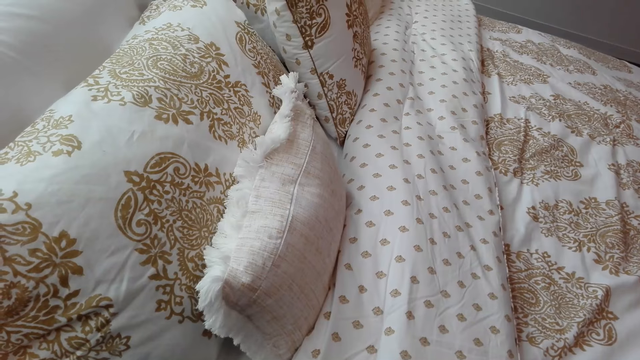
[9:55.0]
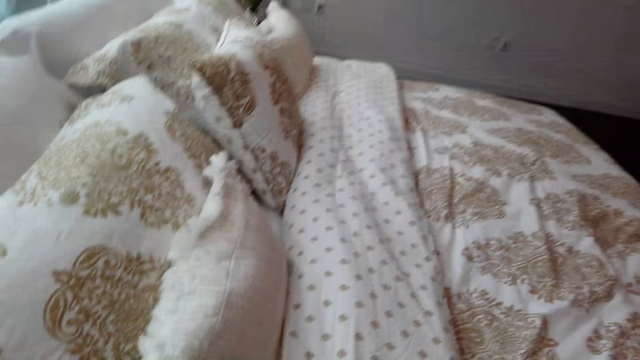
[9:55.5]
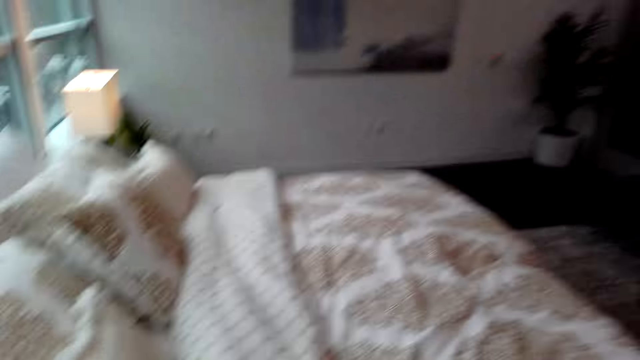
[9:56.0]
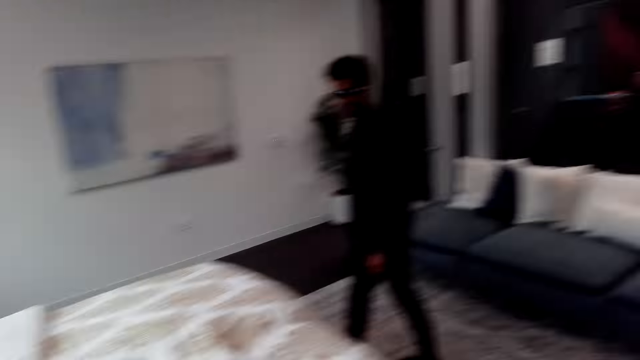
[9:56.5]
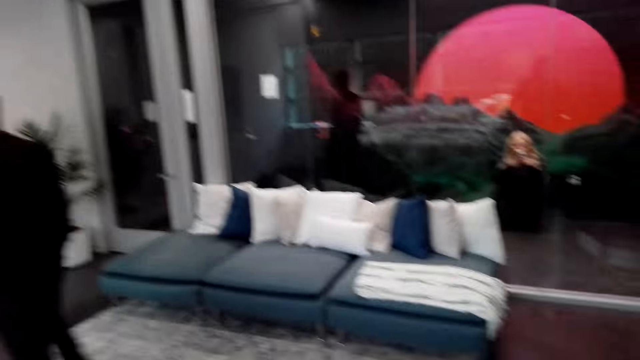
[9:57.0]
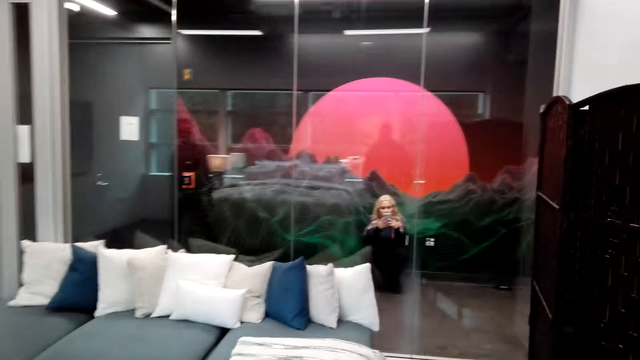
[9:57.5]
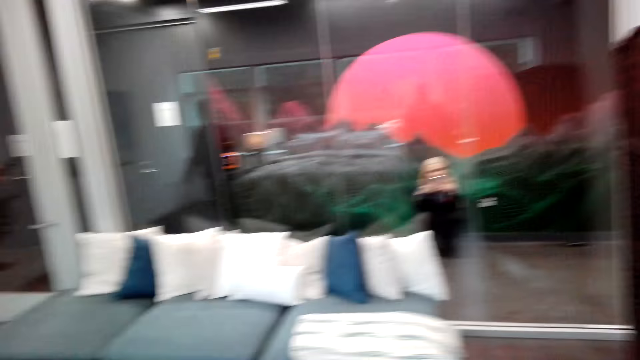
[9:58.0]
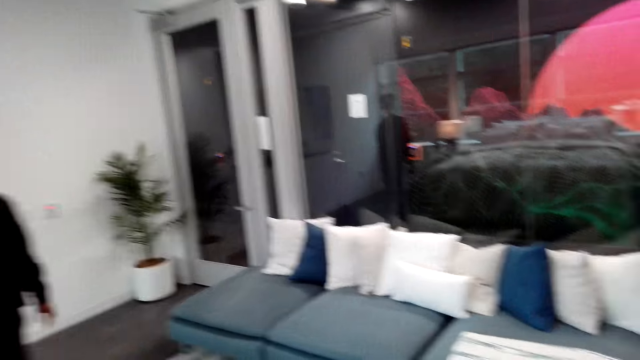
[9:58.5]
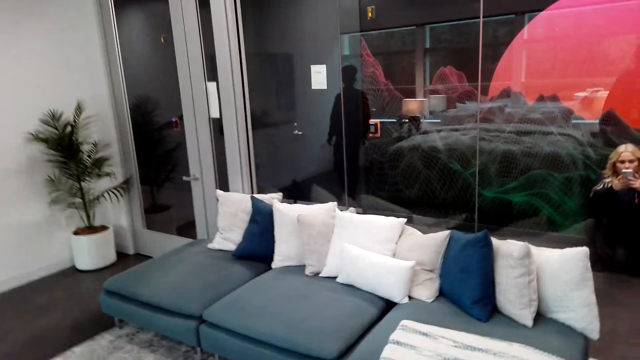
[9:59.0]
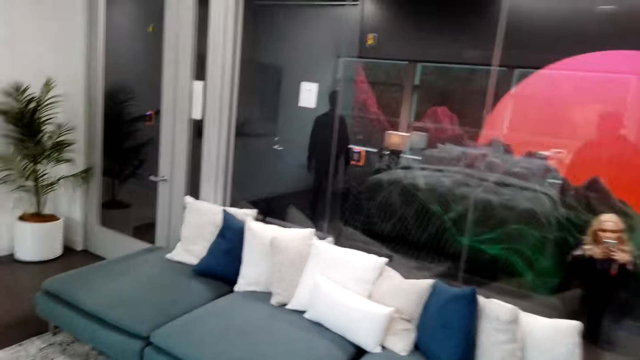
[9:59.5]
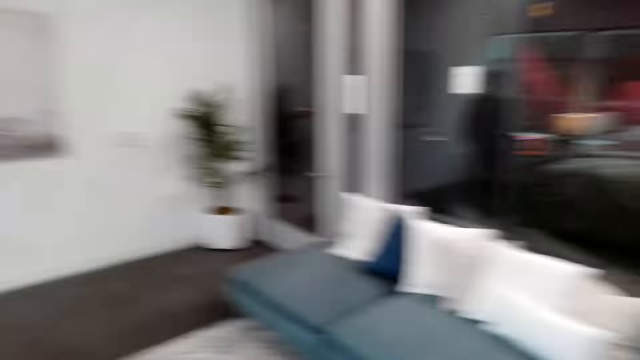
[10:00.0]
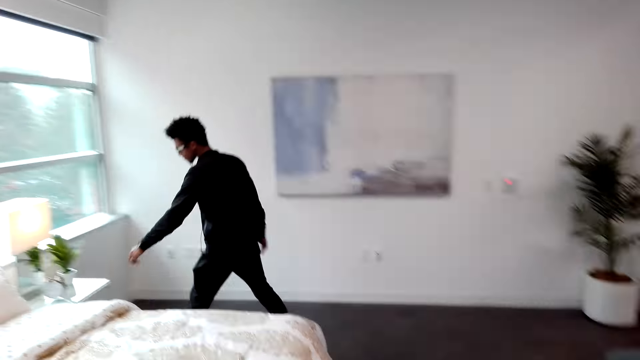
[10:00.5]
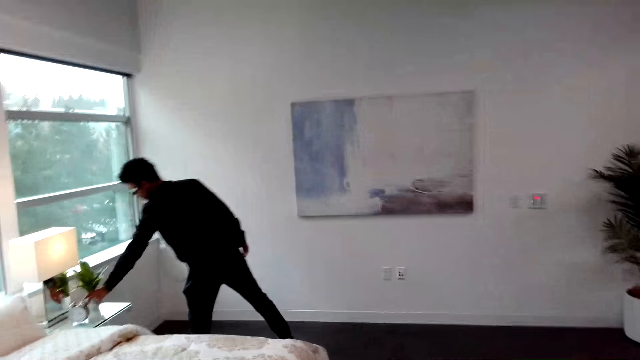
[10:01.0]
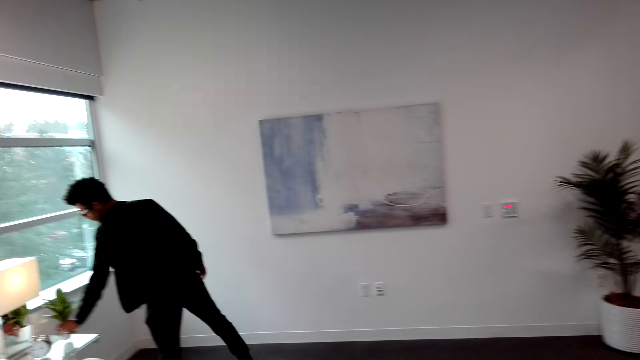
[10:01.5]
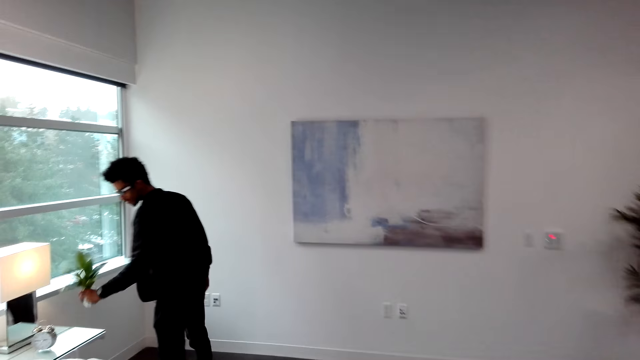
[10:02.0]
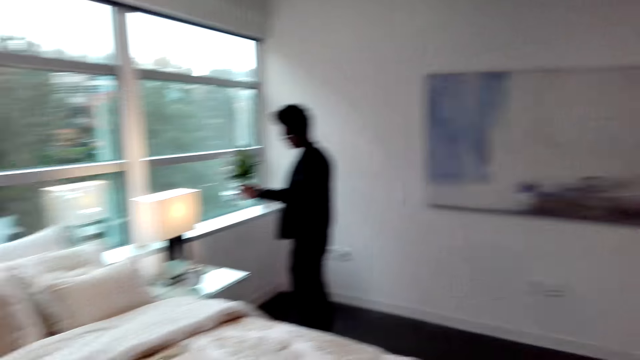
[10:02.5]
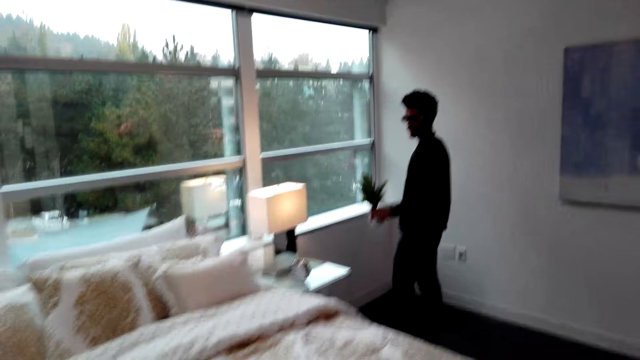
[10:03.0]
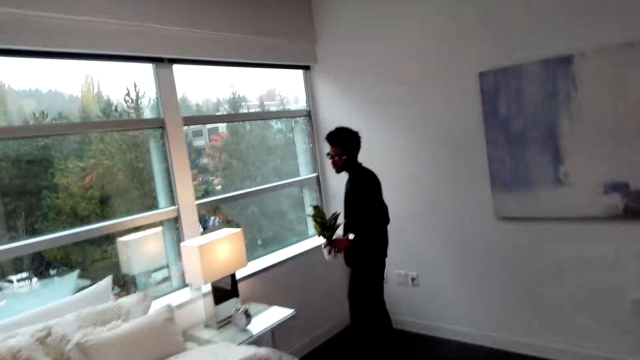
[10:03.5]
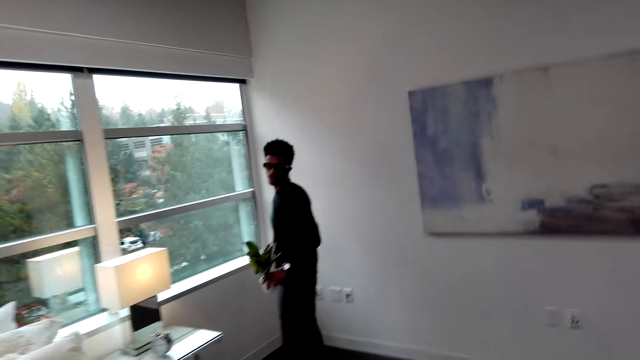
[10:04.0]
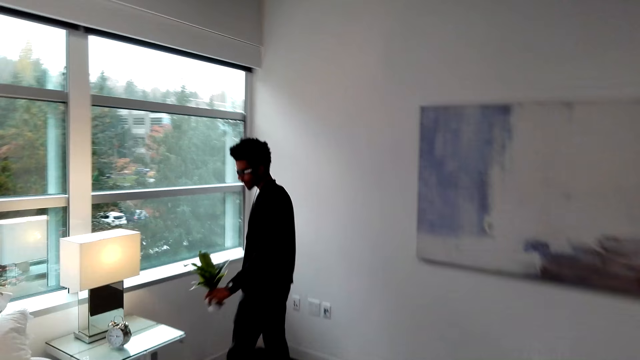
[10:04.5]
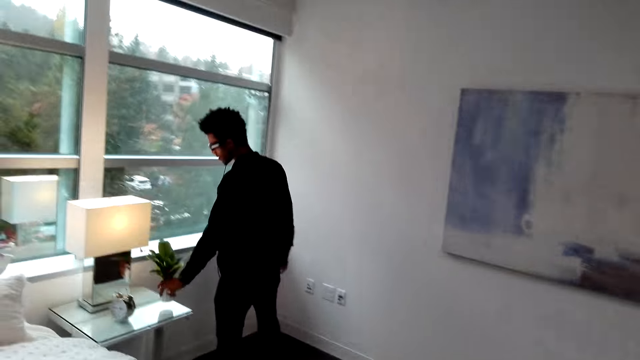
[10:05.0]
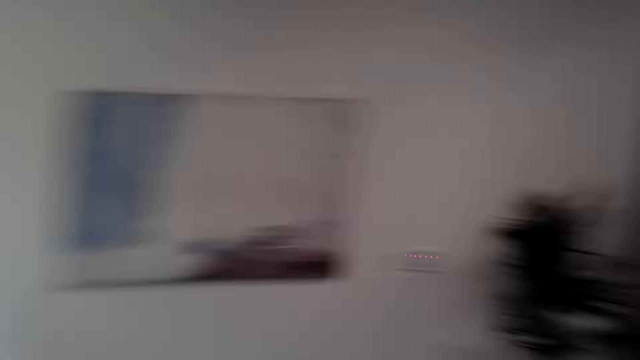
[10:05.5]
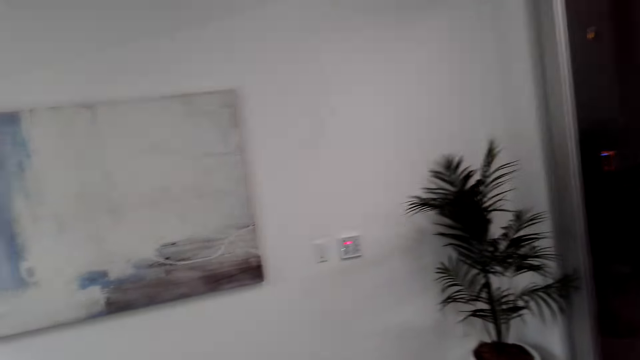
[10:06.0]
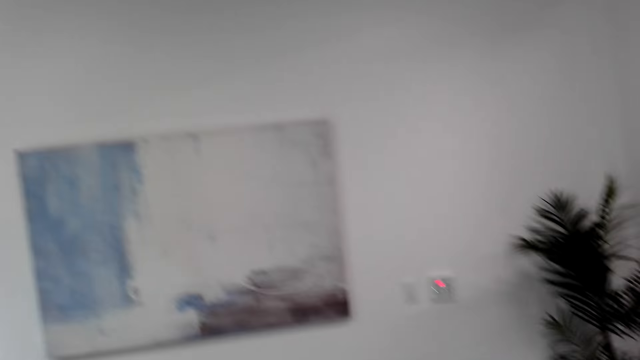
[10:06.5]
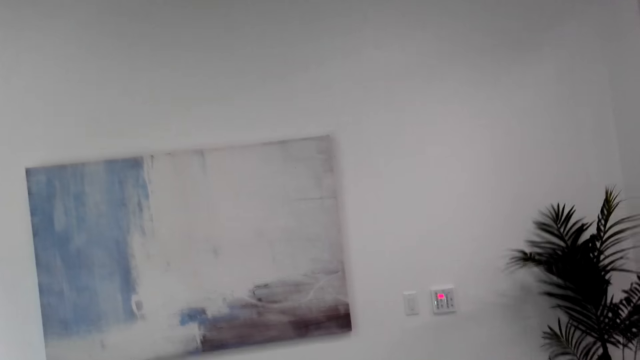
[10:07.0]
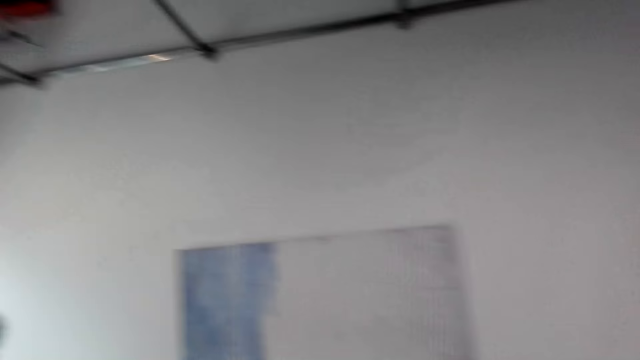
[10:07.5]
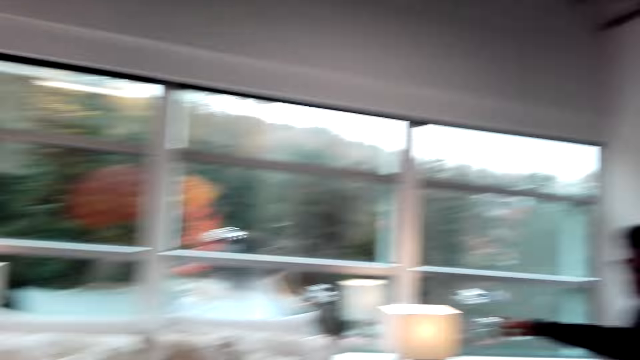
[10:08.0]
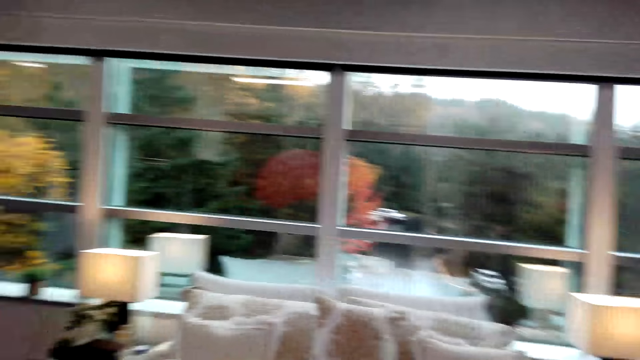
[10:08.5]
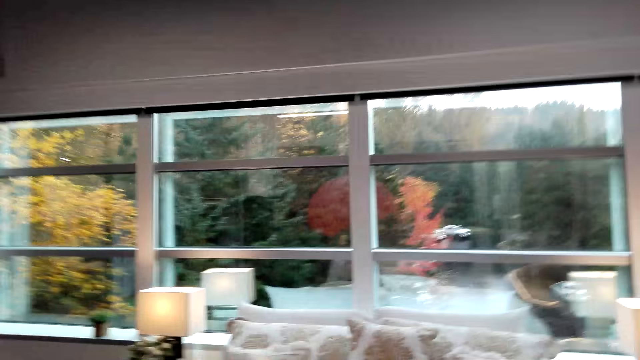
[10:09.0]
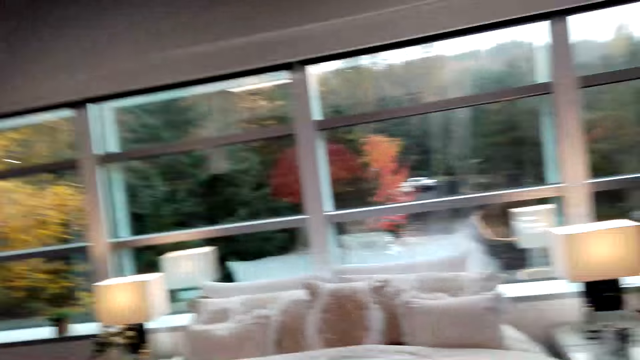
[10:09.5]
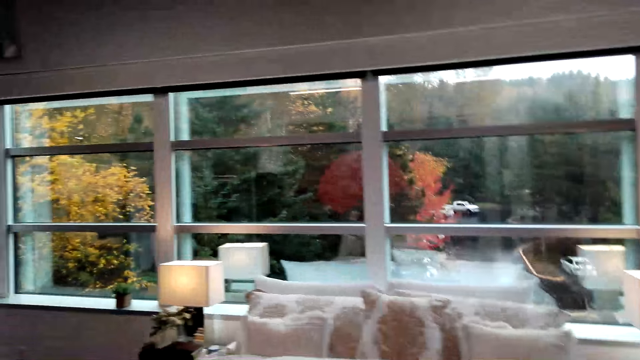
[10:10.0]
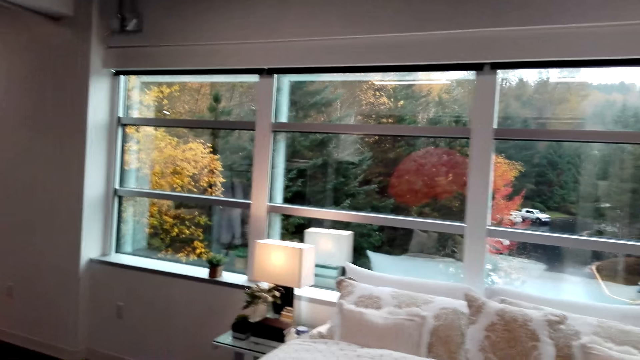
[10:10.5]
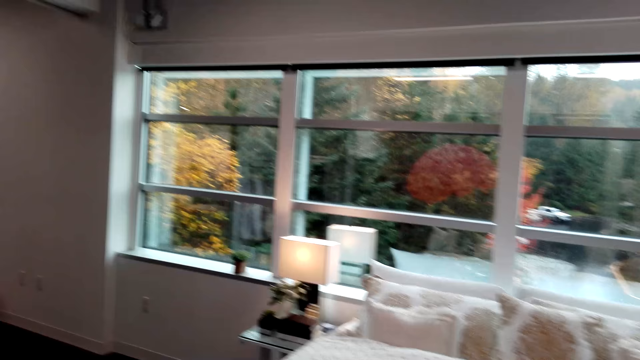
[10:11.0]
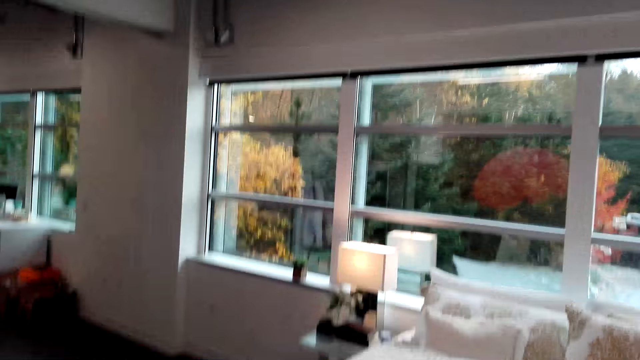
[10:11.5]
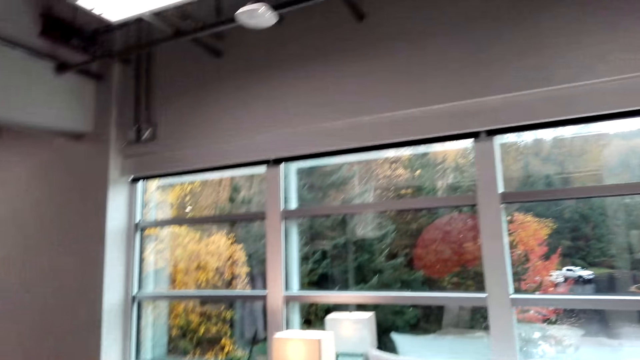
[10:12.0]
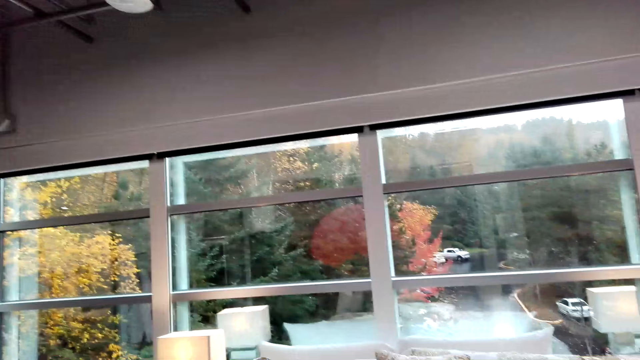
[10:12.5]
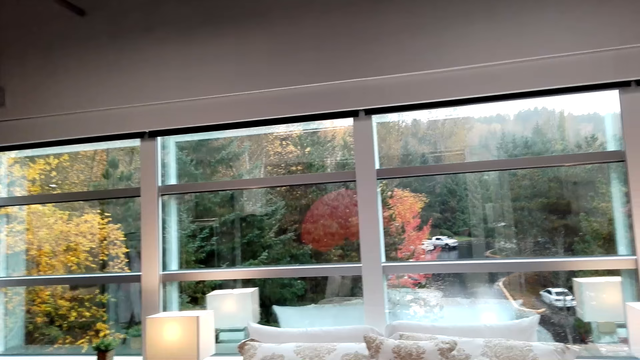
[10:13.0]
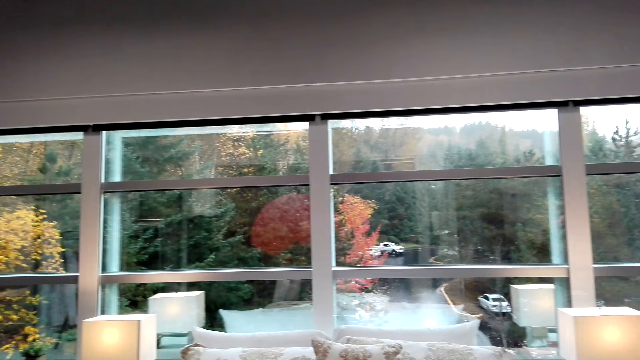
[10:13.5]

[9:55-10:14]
The camera wearer stares at the beddings. They look around and move around. A person picks a decoration plant from the table. The camera wearer interacts with the person. The person places the decoration plant on the table. The camera wearer stares at a picture. They look around.

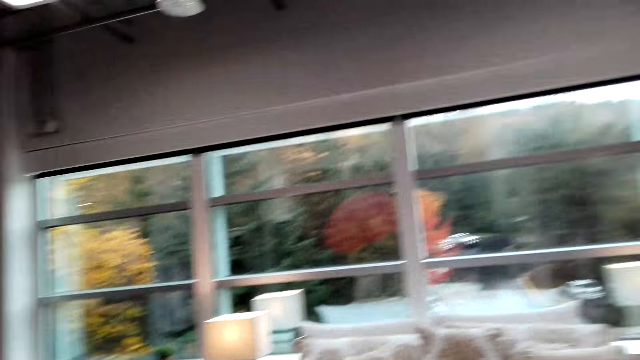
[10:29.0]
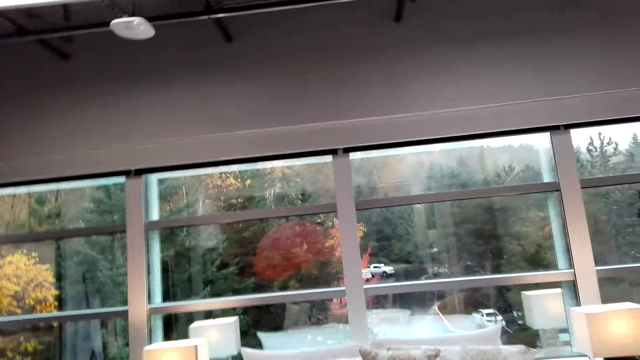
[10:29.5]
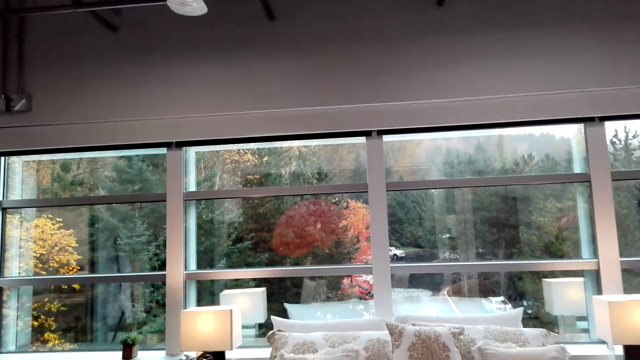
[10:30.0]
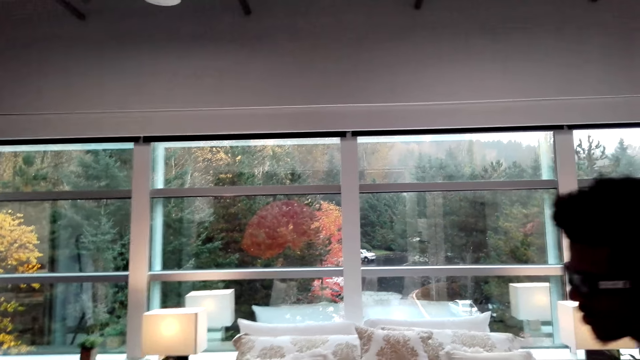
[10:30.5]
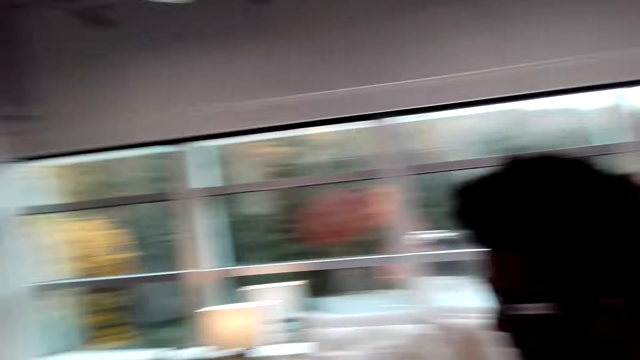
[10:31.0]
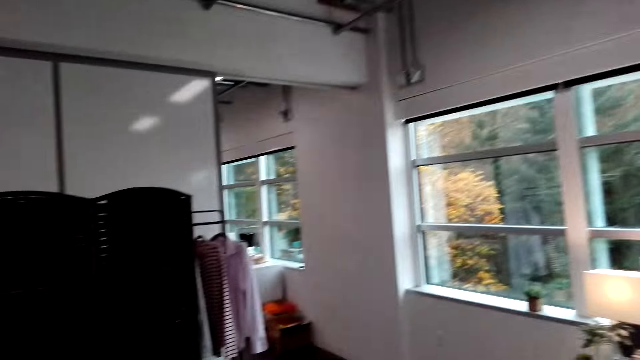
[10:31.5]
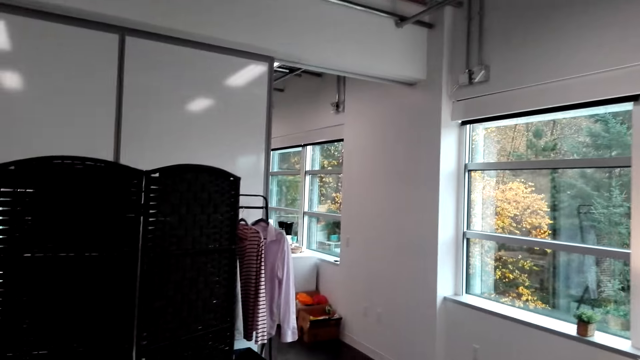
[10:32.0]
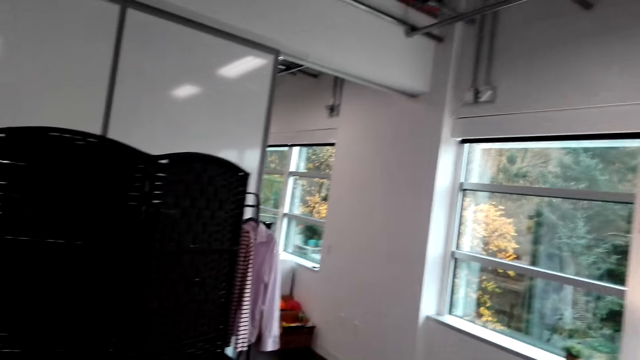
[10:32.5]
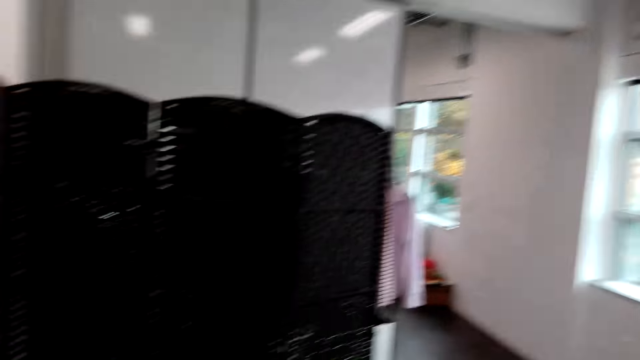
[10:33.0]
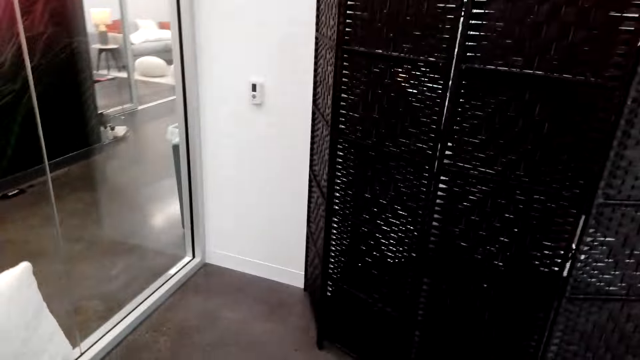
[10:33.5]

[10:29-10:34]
The camera wearer interacts with a person. They look around.
